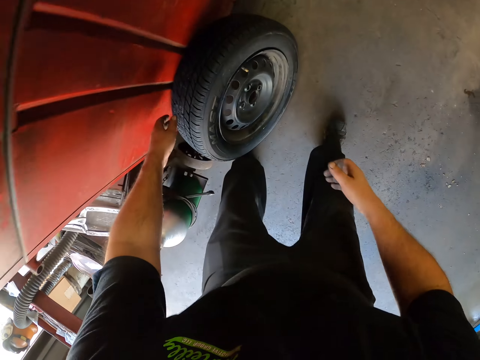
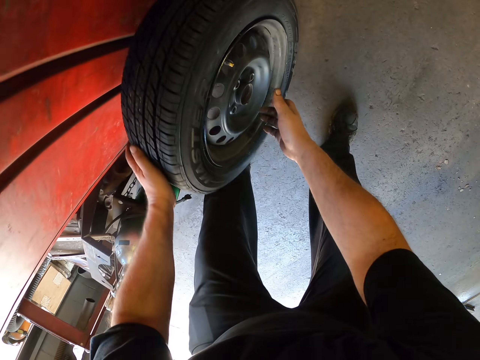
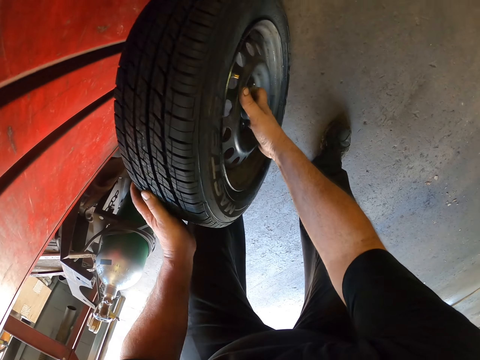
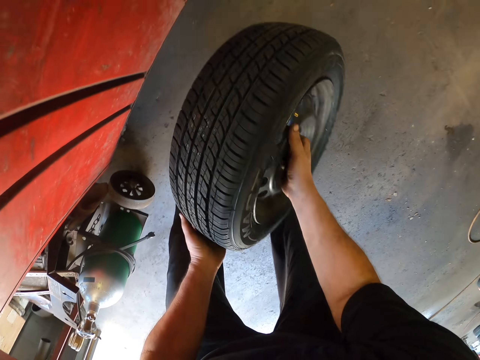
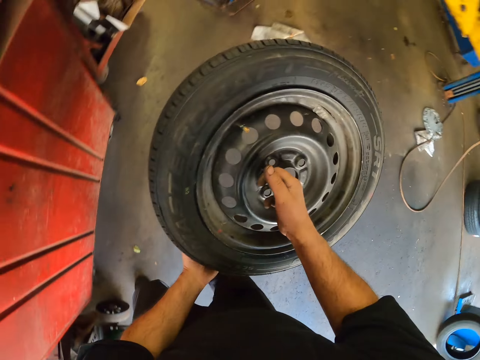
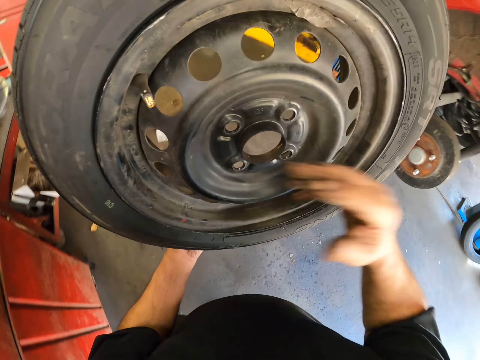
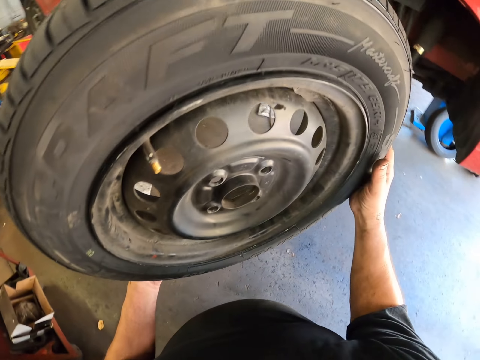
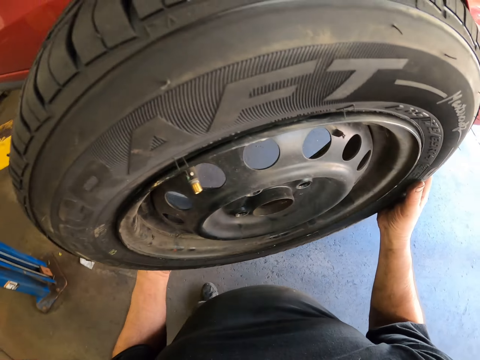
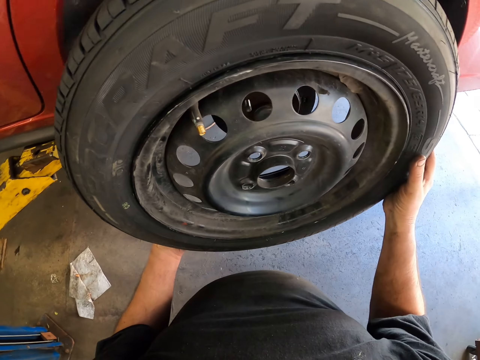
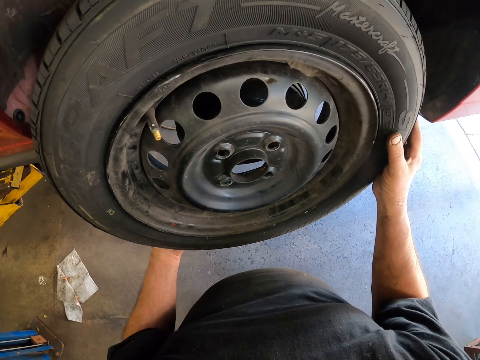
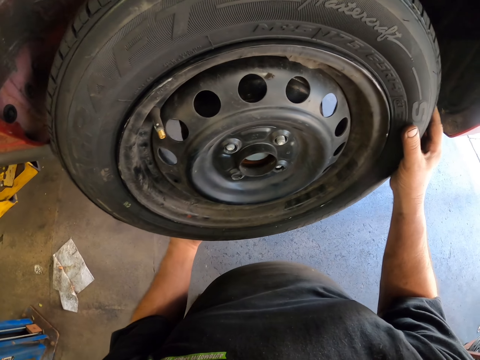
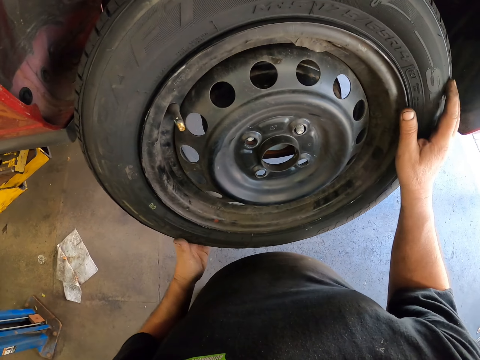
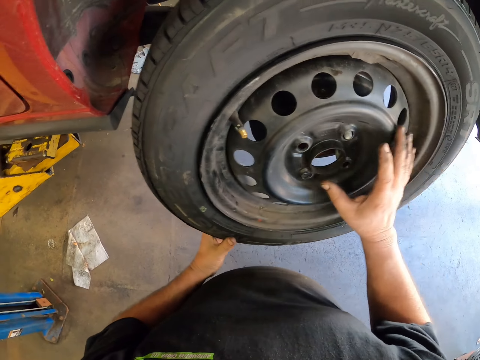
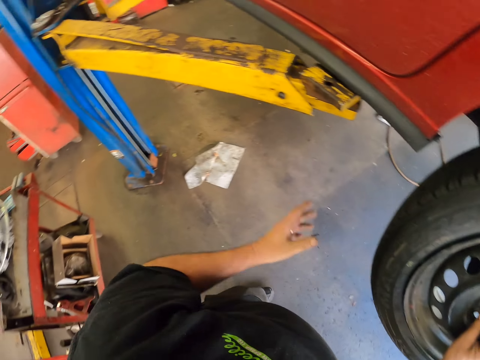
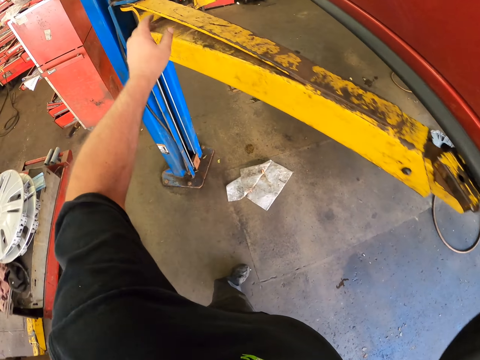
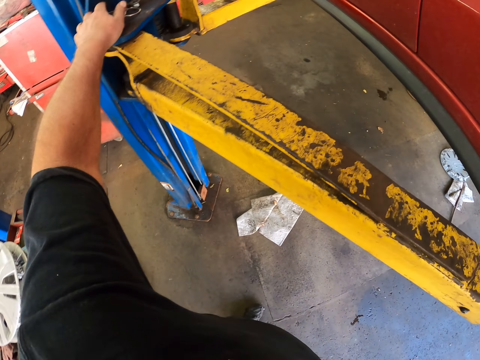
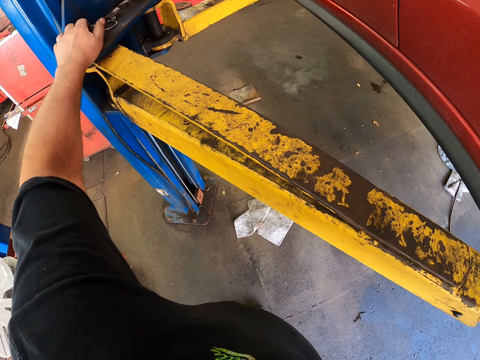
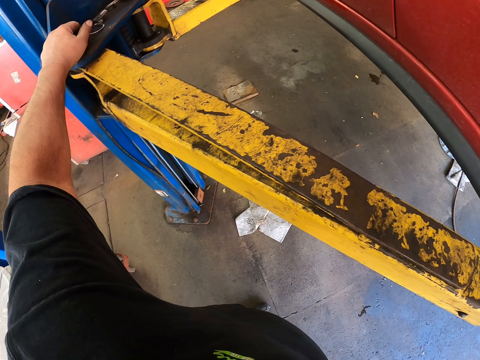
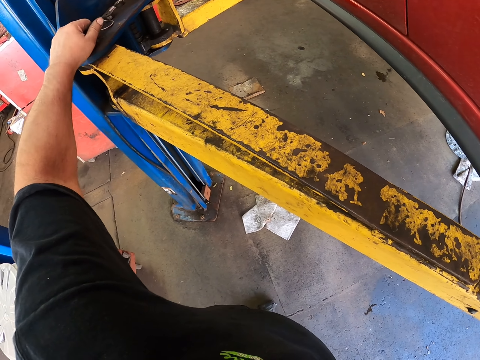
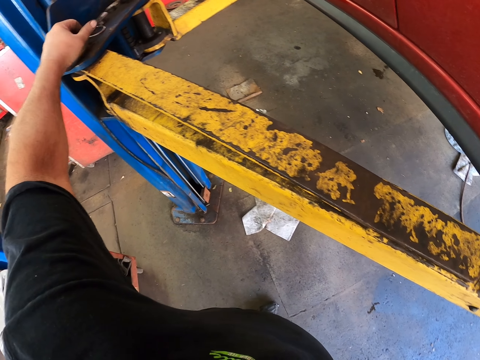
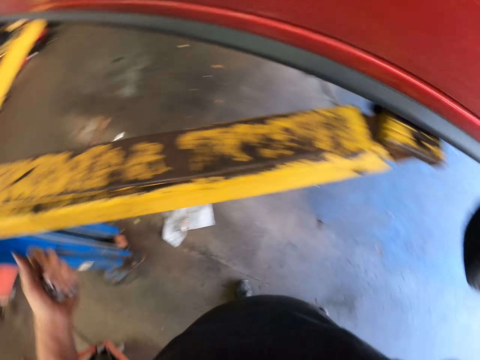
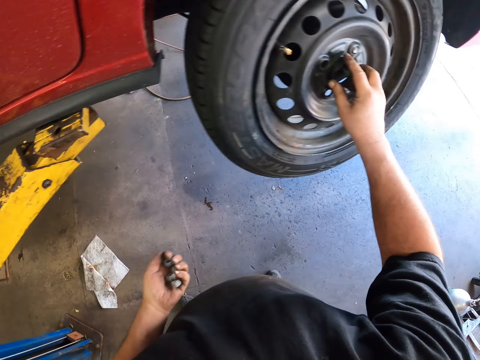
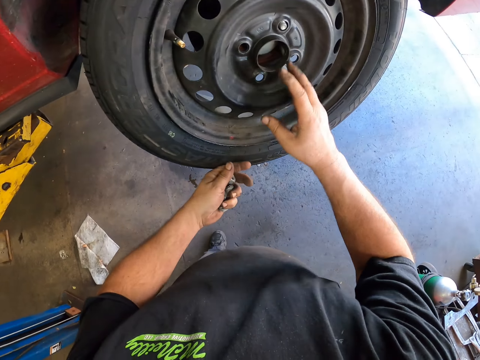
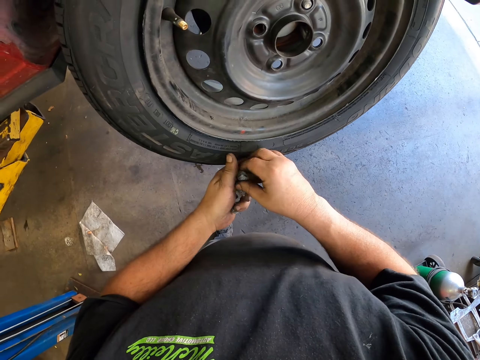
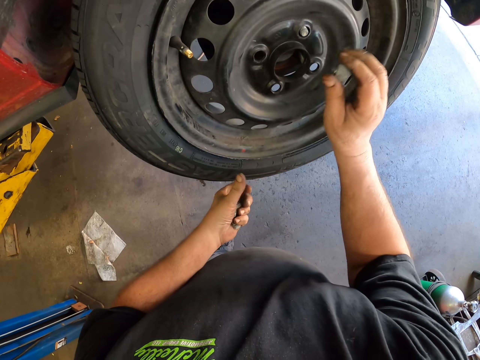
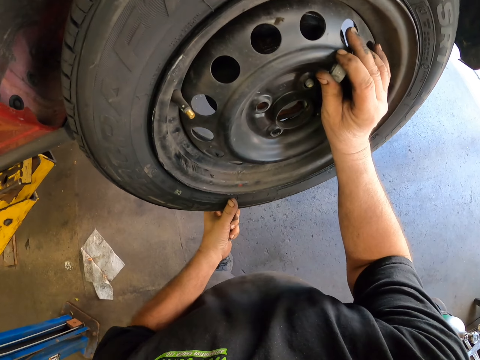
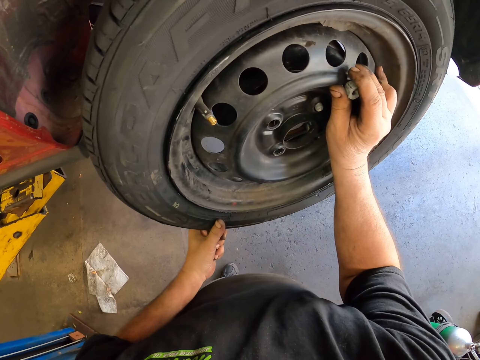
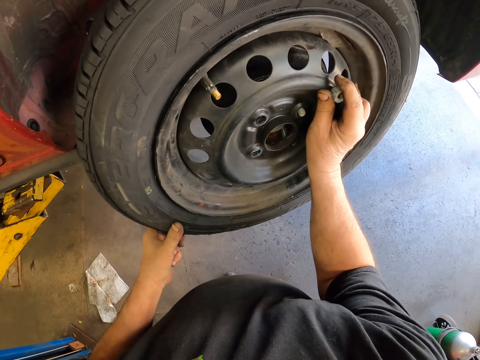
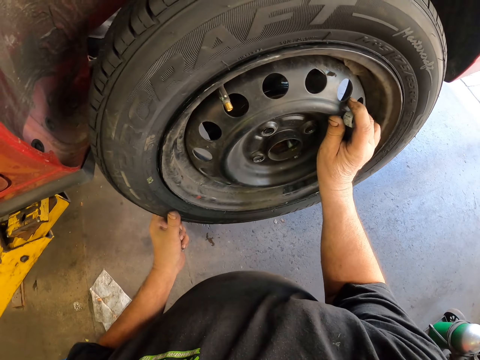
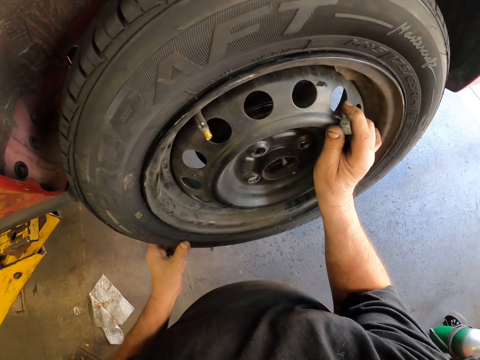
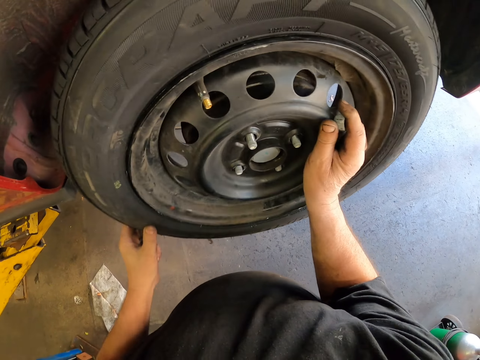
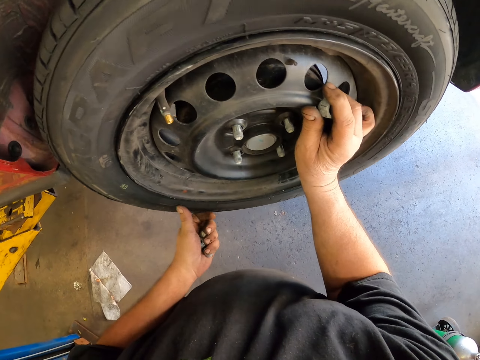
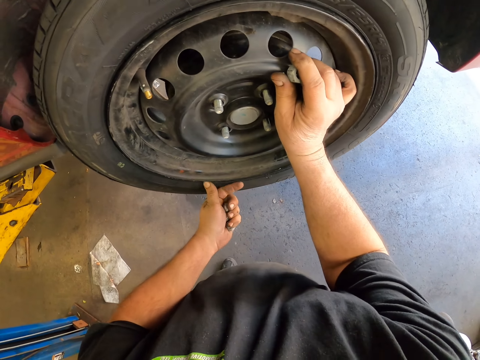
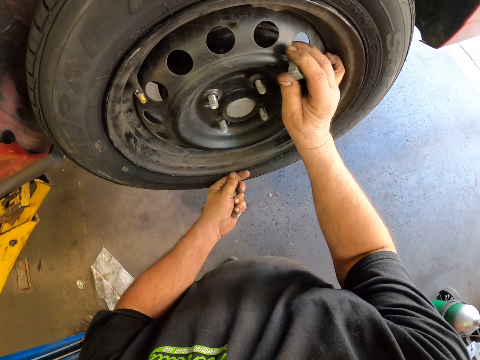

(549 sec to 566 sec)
The camera wearer picks up the tire. They carry the tire. They fix the tire on the wheel. They pick up the lug nut or bolts. They pick up the lug nut again. They put the lug nuts on the wheel. They touch the tire.

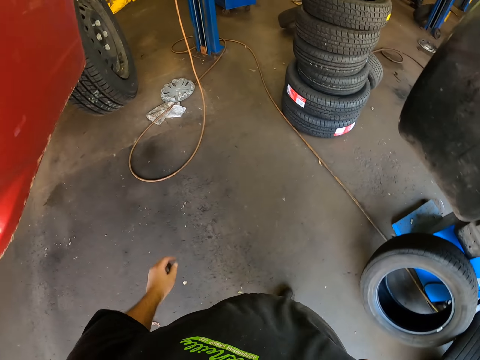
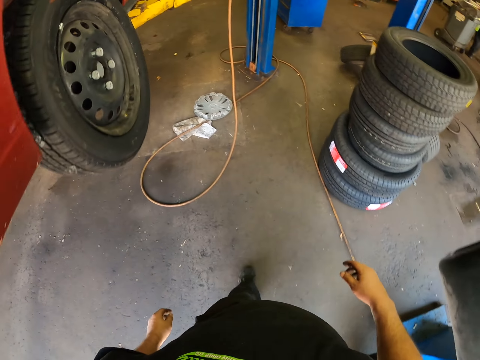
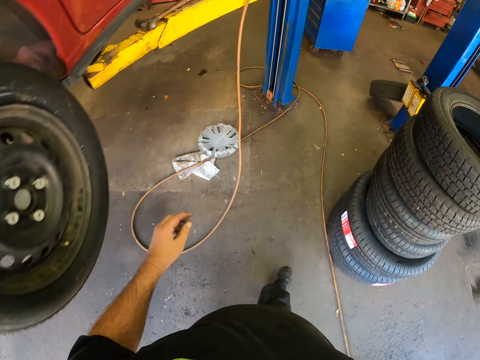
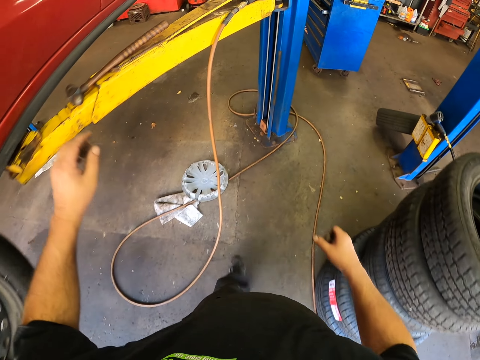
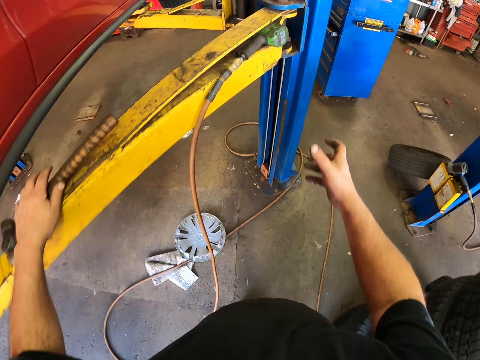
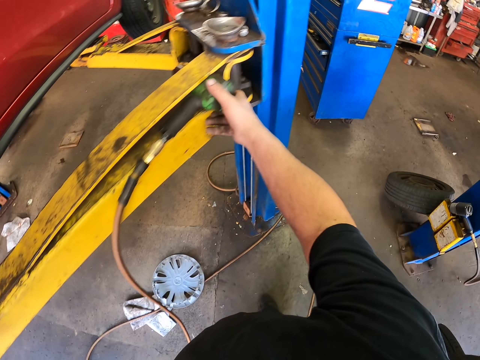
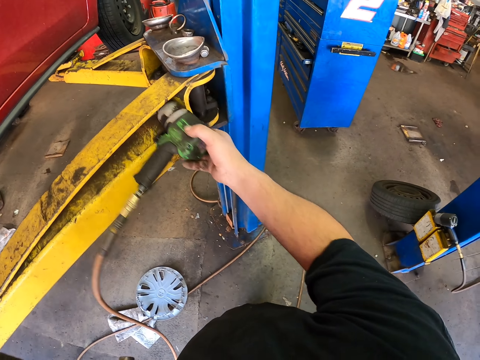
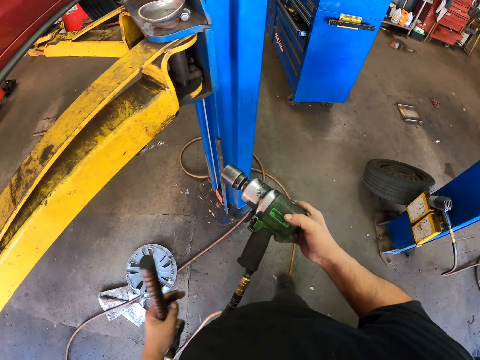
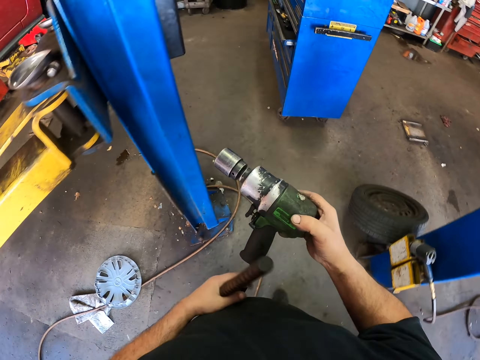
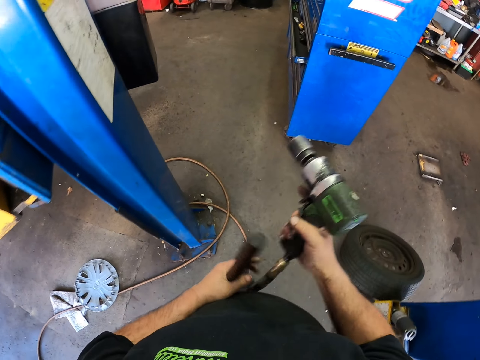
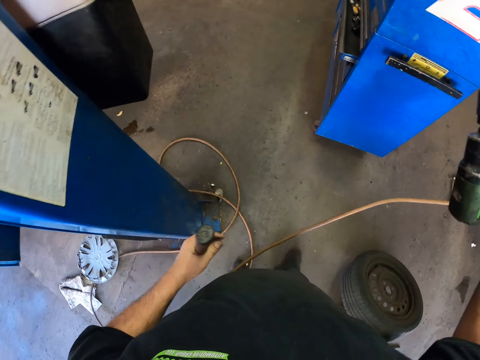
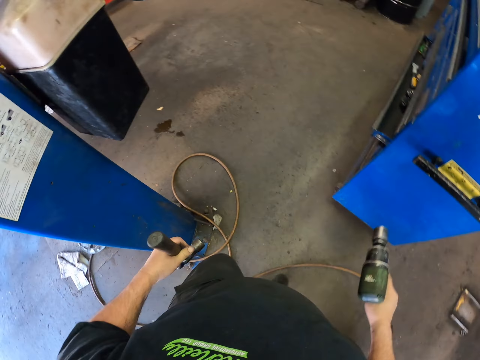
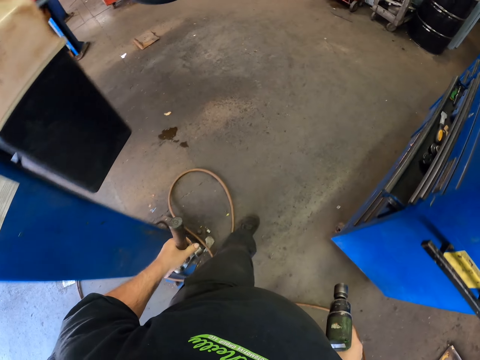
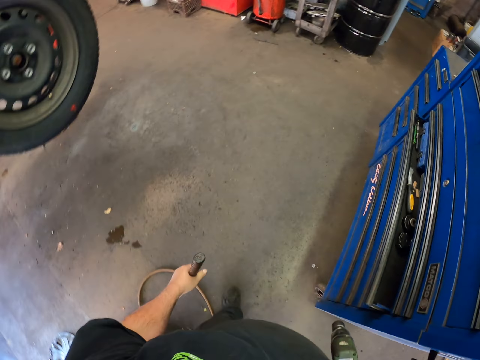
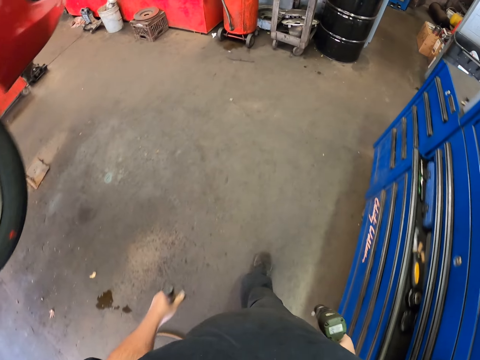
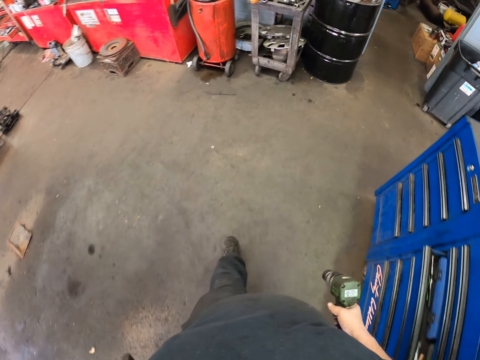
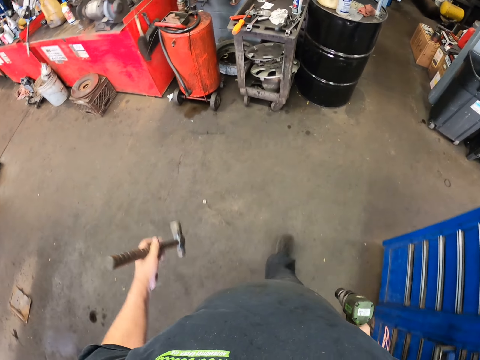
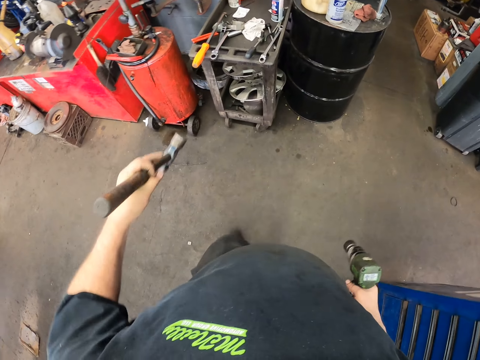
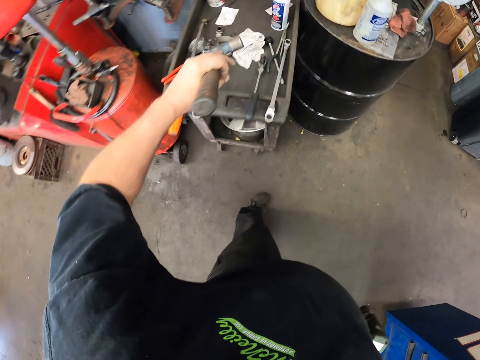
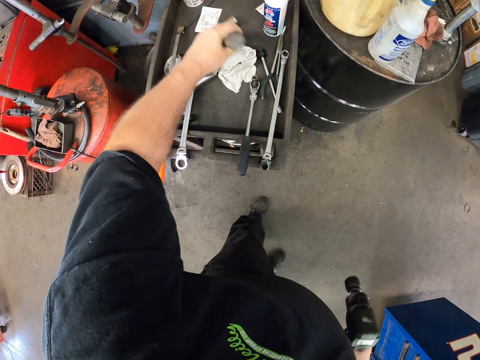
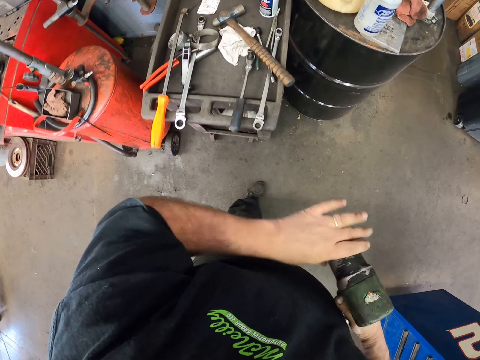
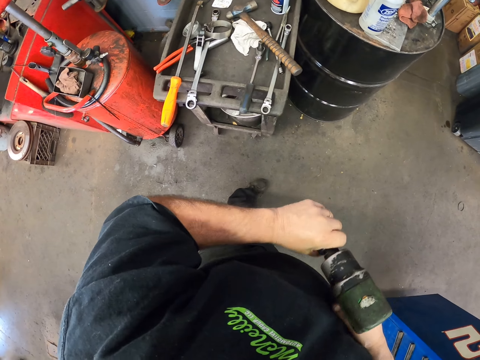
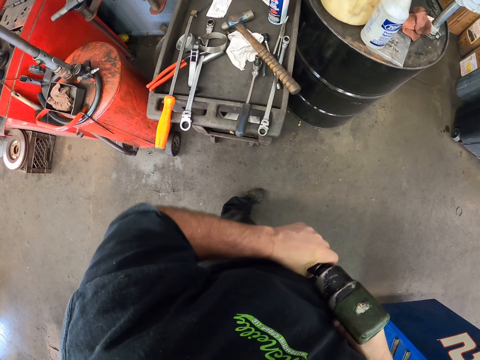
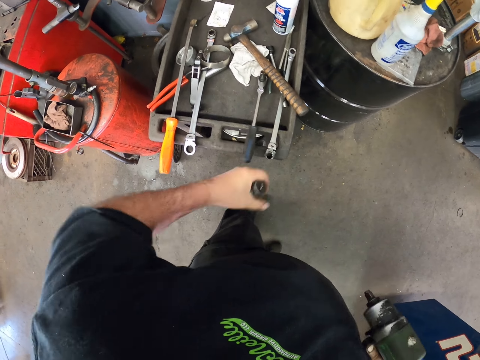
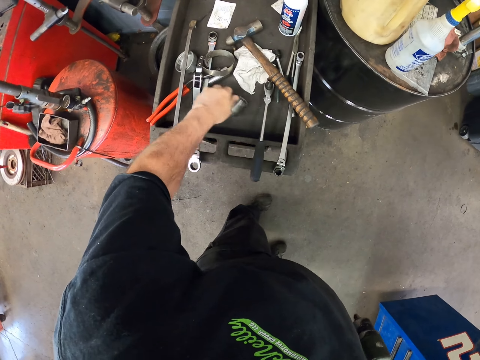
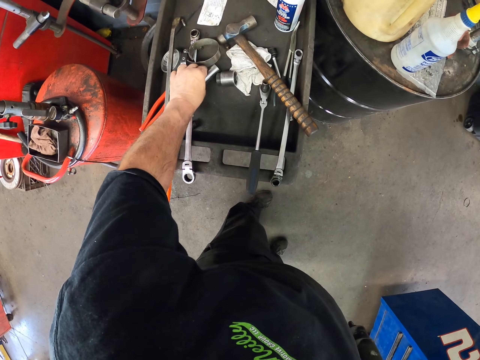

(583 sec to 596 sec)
The camera wearer picks up the hammer. They pick up the wrench machine or driller. They carry the hammer and driller along. They walk around the garage. They put the hammer on the workshop table. They remove the tip on the wrench machine. They put something to the workshop table.
